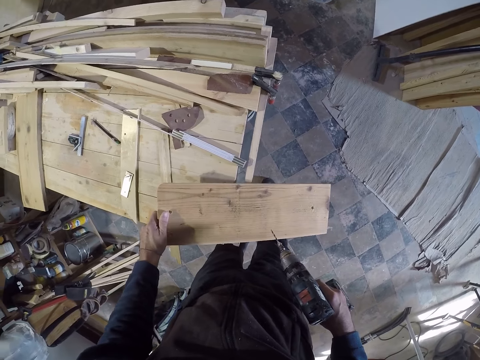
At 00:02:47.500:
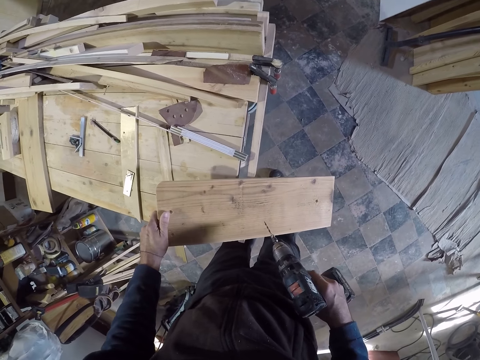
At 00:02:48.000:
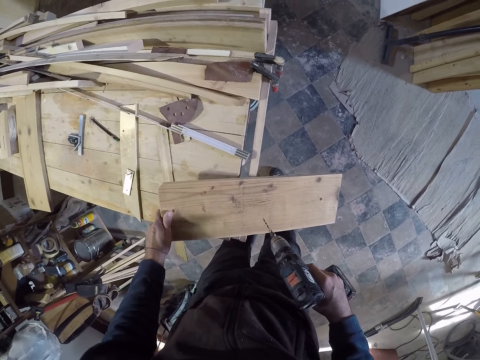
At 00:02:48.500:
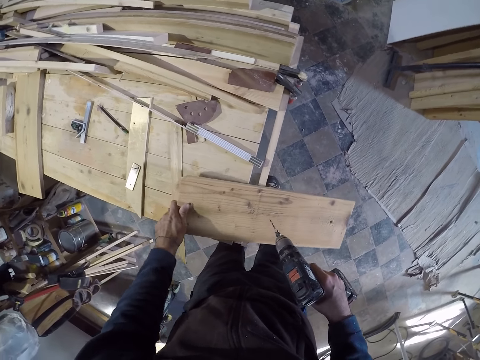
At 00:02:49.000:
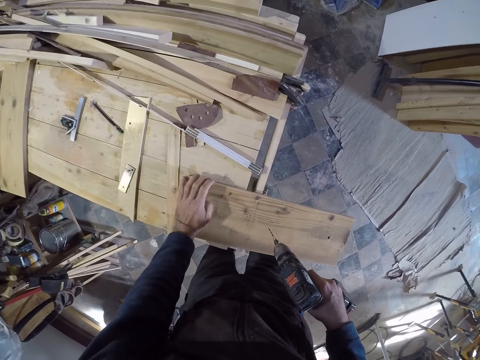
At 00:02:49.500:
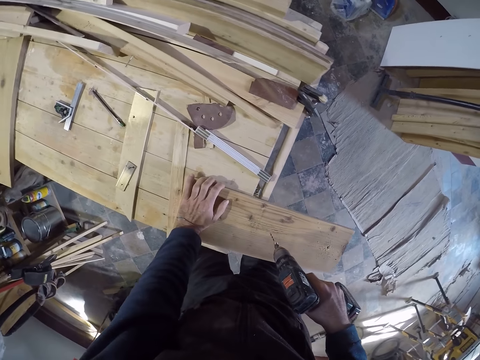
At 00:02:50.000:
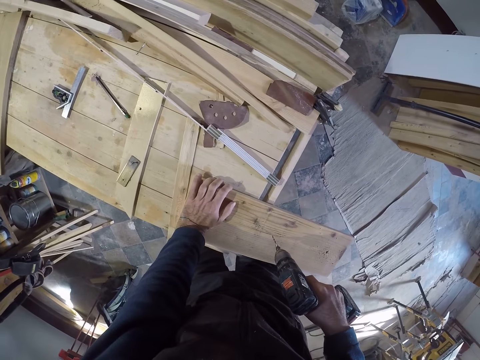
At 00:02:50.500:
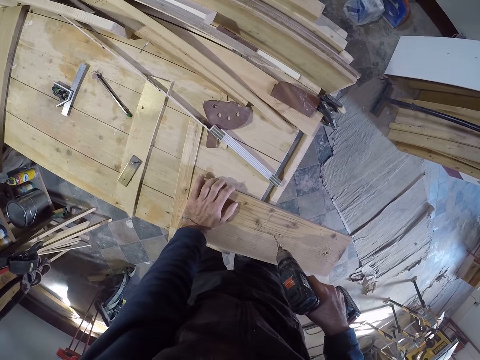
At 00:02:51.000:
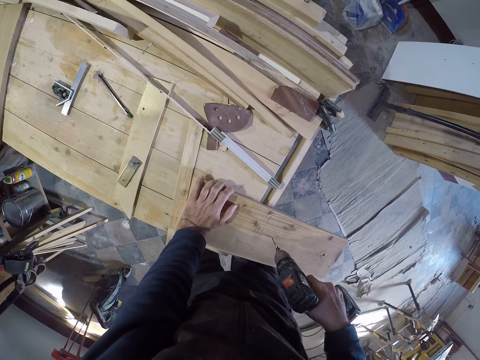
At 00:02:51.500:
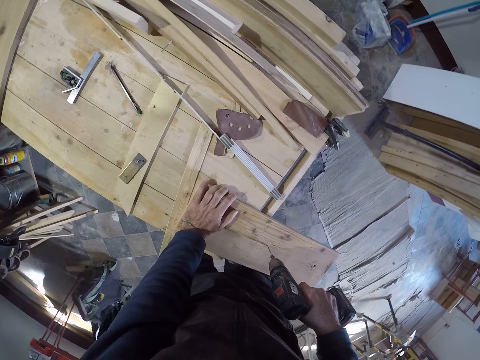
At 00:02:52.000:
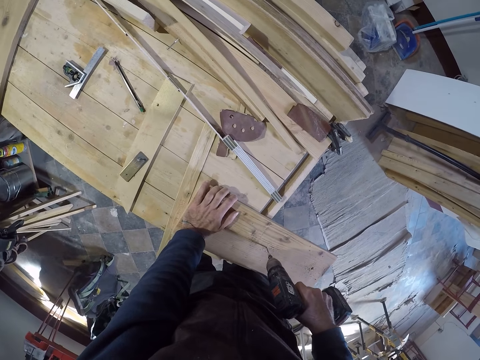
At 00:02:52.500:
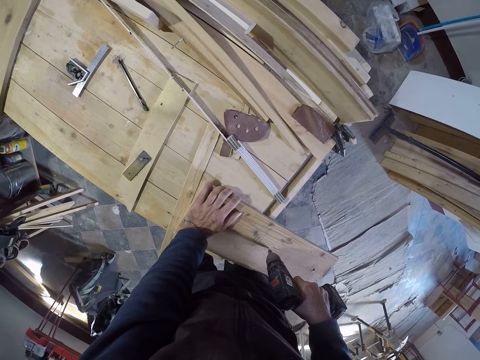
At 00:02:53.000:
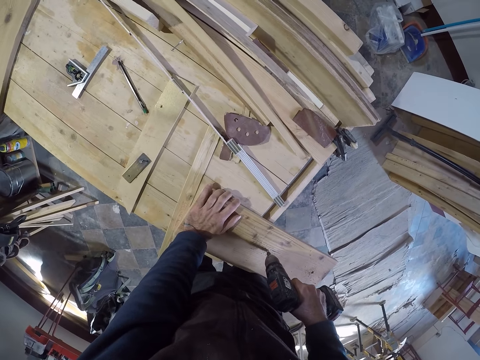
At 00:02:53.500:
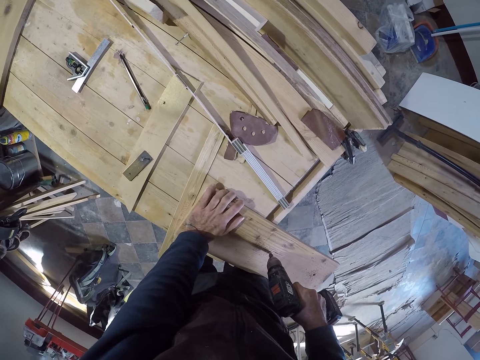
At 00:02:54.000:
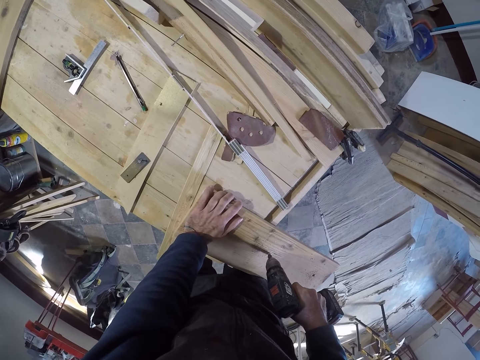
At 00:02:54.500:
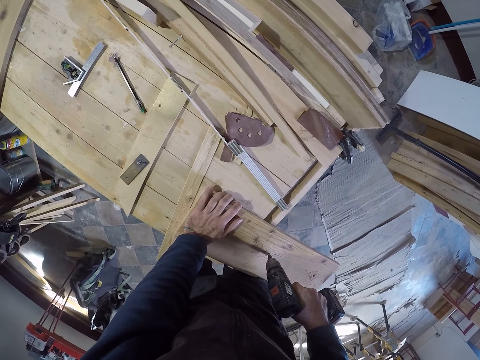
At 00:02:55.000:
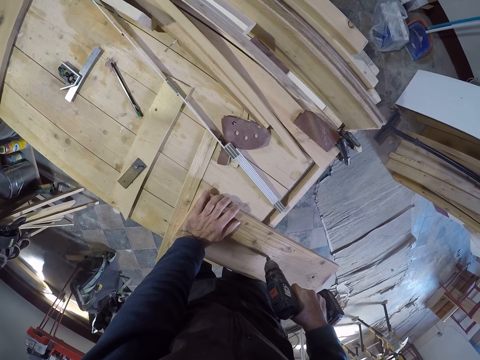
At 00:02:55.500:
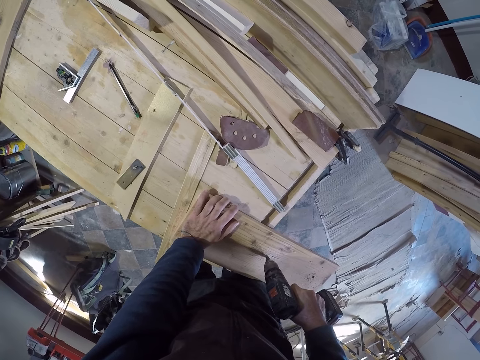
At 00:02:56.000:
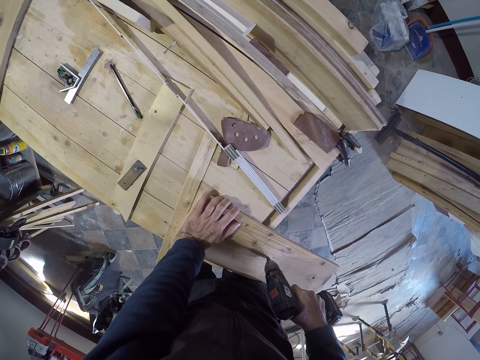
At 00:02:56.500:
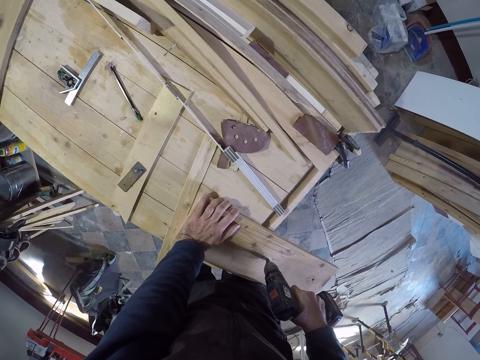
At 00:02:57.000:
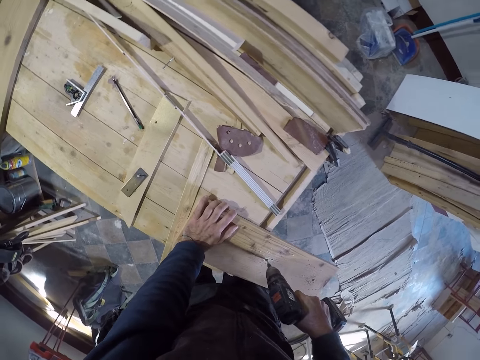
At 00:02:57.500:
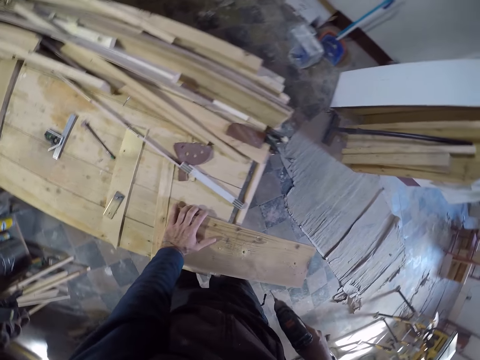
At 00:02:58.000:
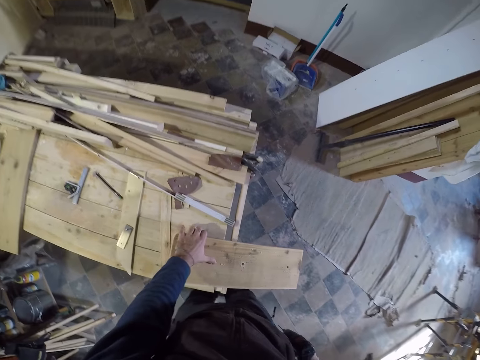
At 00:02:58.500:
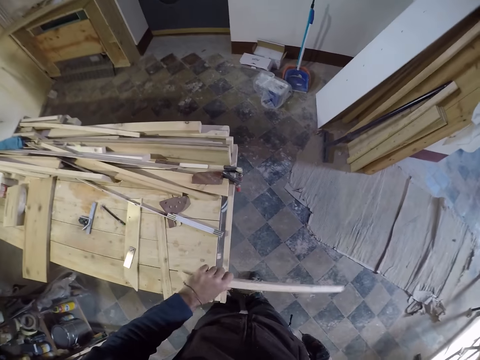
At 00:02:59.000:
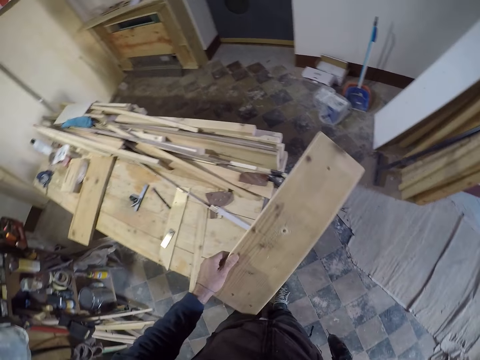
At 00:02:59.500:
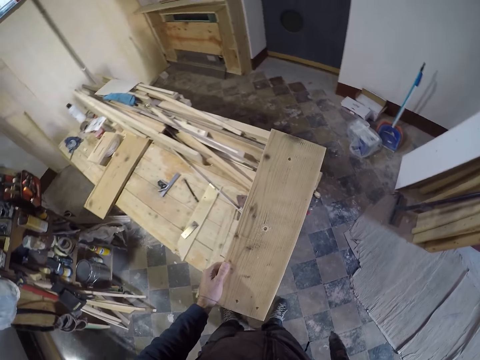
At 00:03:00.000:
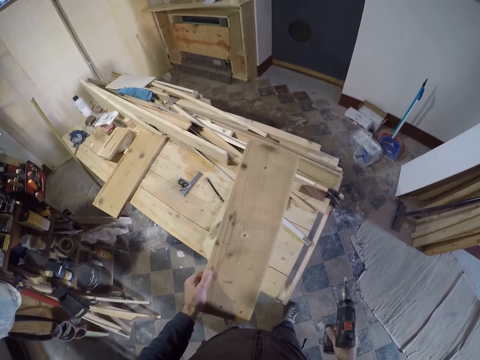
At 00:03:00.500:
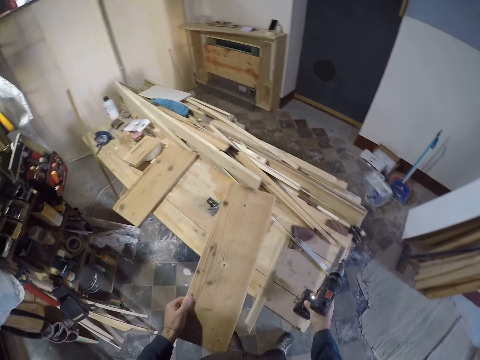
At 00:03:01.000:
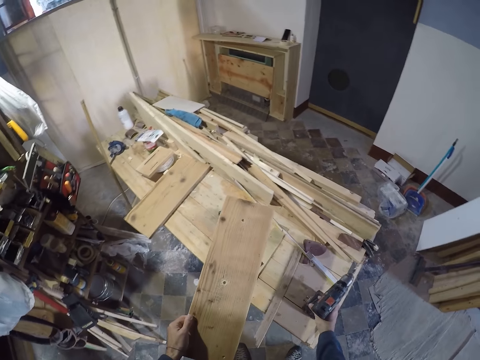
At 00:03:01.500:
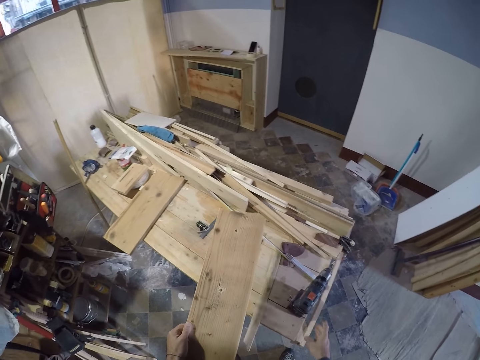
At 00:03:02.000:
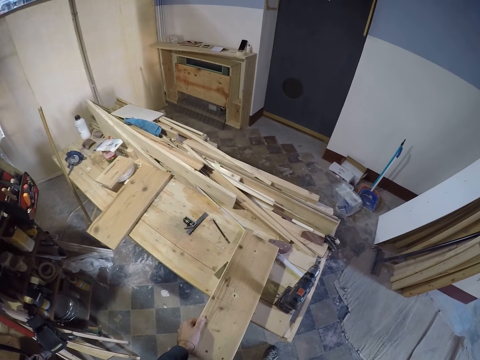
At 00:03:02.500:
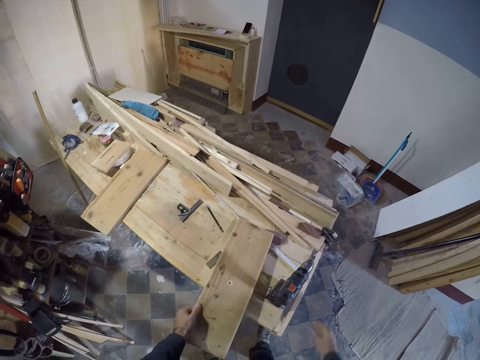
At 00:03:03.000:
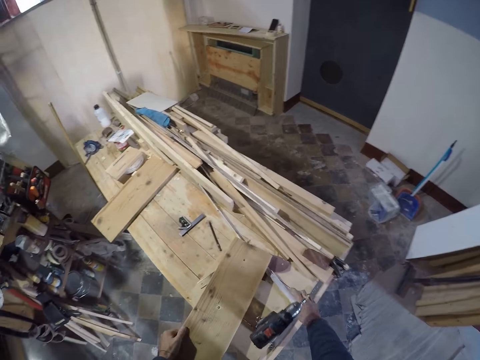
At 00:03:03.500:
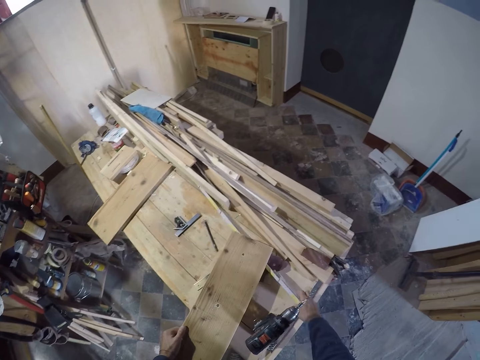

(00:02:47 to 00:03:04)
The camera wearer drills the board. They pick up the board and look at the board. They drop the drilling machine on the work table. They put the board on the desk. They pick up the measuring tape from the work table.

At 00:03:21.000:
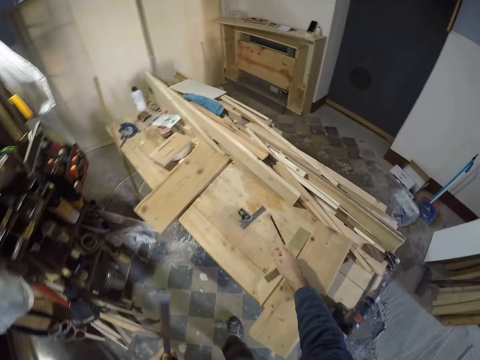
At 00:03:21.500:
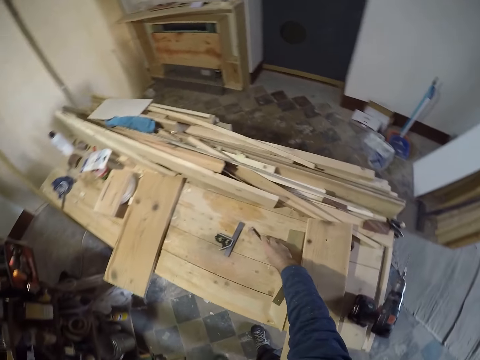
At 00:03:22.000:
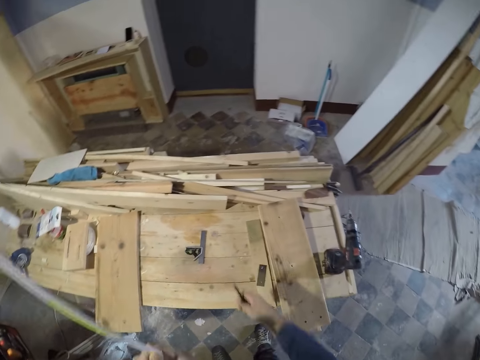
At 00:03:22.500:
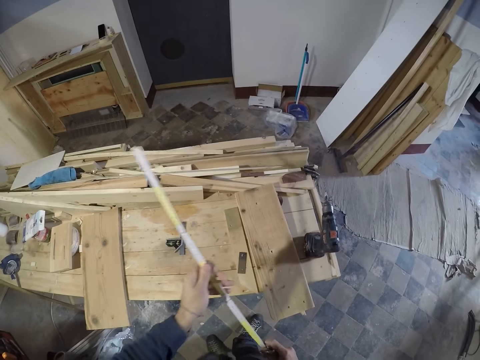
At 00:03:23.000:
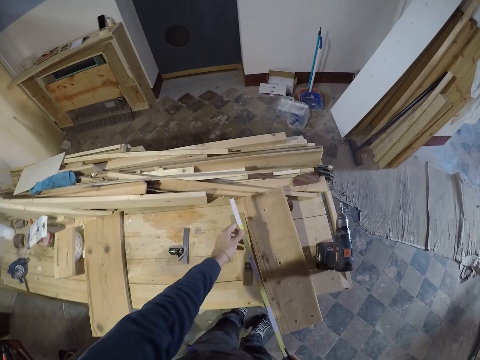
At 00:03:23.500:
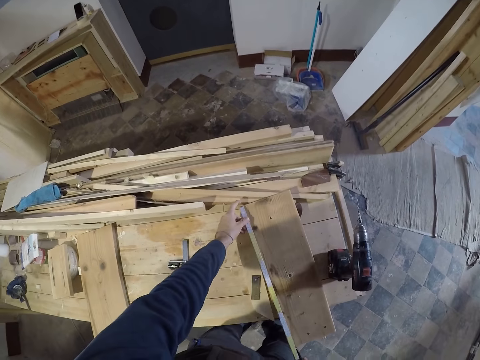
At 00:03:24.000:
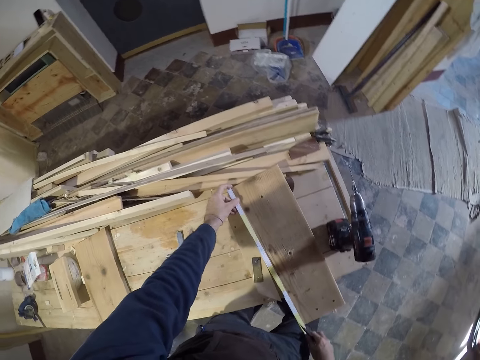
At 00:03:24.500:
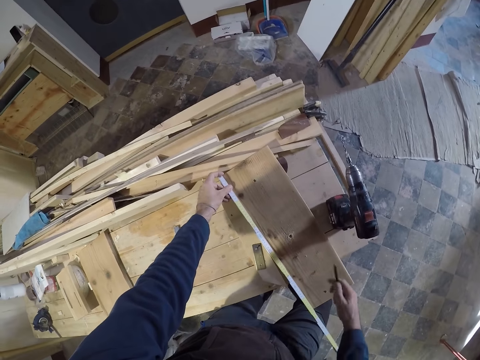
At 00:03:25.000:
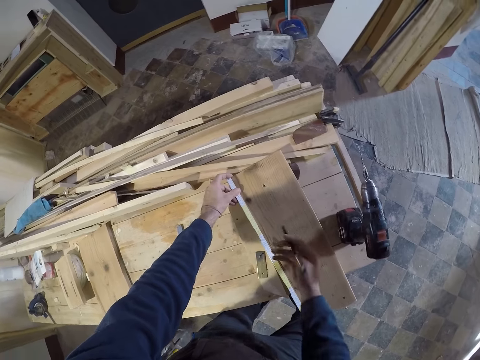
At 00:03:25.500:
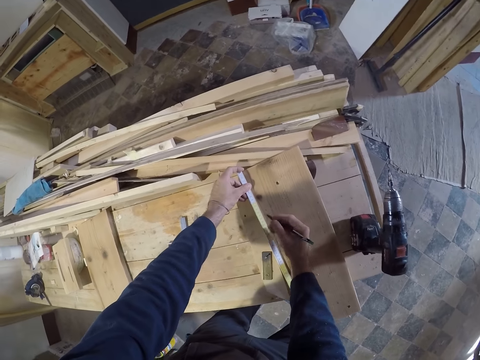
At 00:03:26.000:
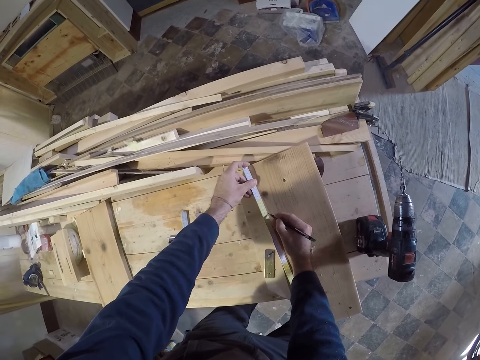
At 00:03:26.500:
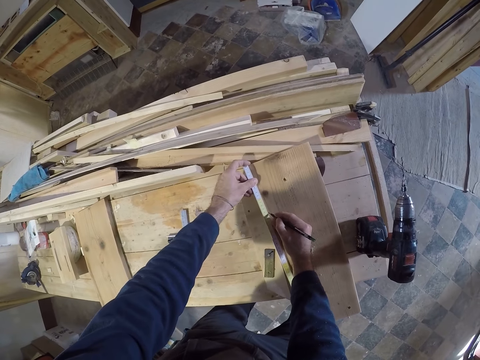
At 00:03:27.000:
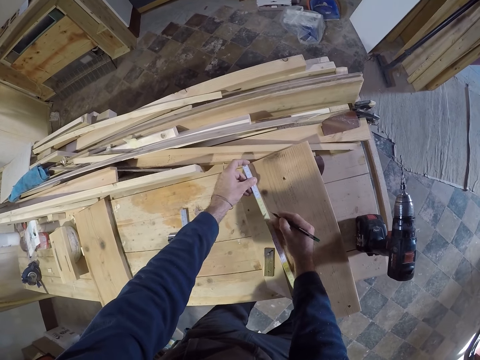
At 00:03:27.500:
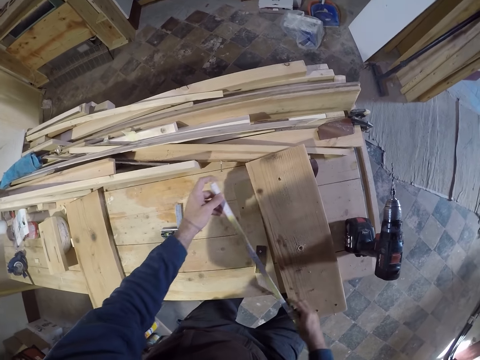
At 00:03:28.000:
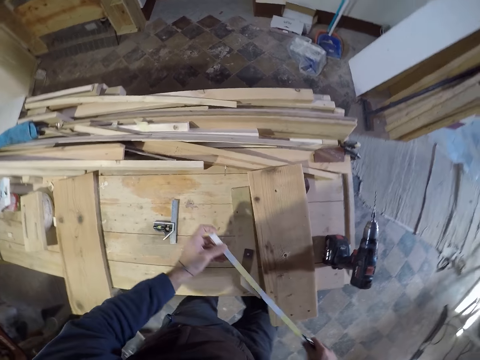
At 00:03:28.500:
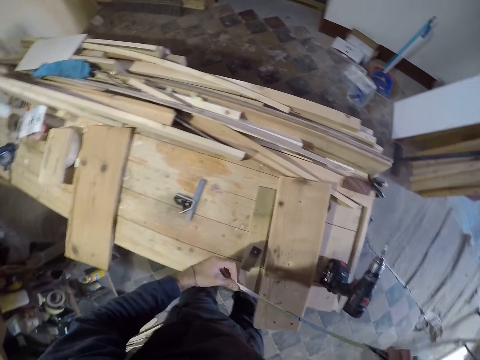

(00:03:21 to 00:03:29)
The camera wearer walks to the work table. He picks the pen from the work table with his right hand. He puts a ruler on the board. He measures the plank on the work table with the measuring tape. He marks the measurement with the pen in his right hand. He lifts the ruler.

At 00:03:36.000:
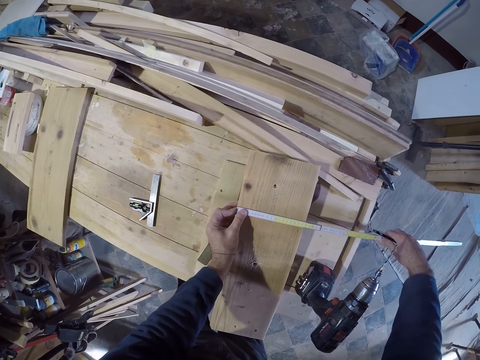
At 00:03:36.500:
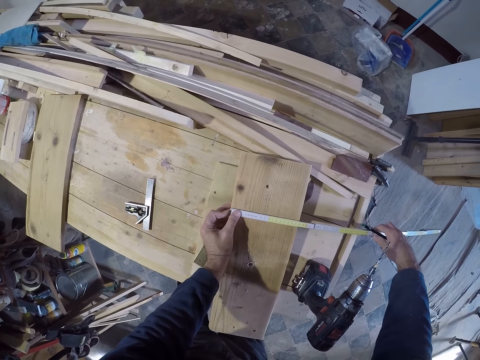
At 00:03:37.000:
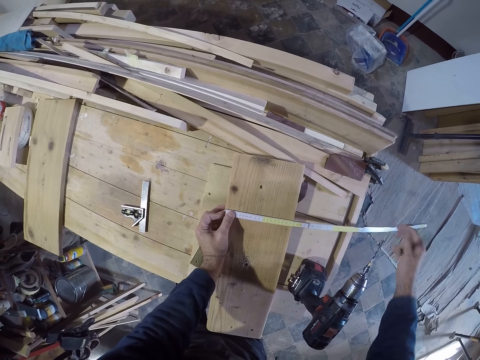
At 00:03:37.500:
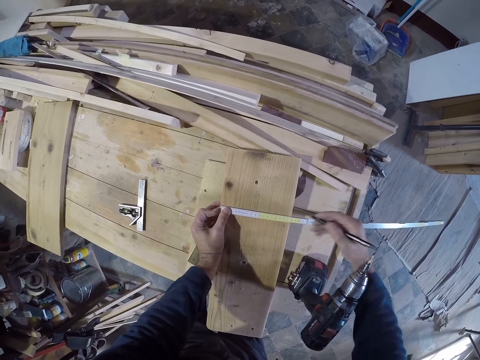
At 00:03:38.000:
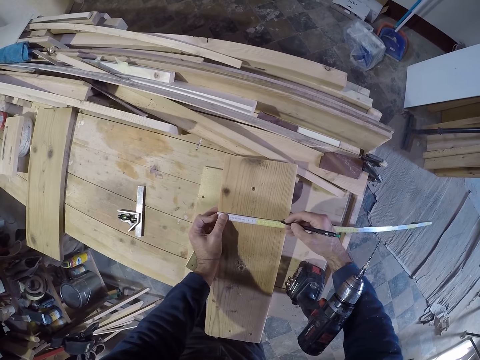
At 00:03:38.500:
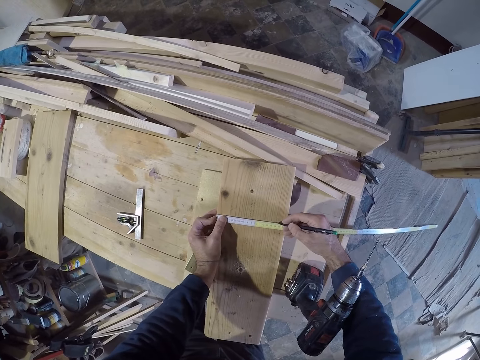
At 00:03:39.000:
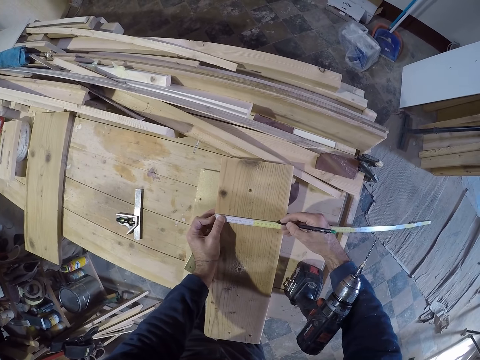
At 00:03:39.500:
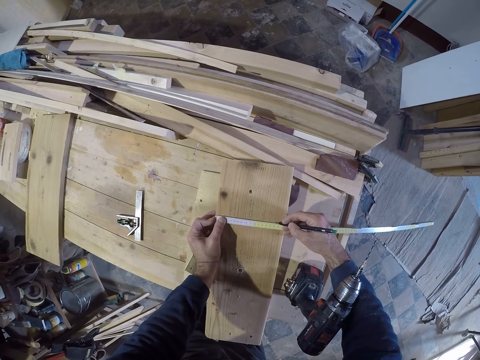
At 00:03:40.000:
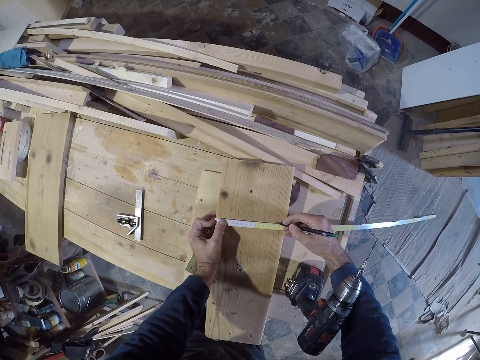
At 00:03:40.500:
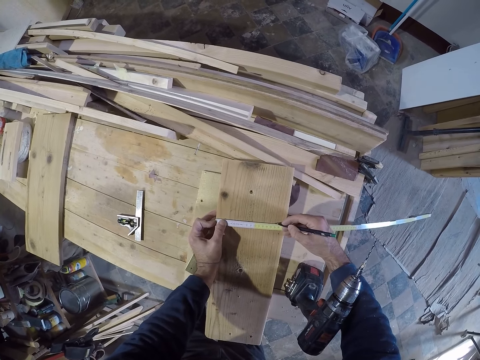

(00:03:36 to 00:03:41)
The camera wearer marks the measurement with the pen in his right hand.
